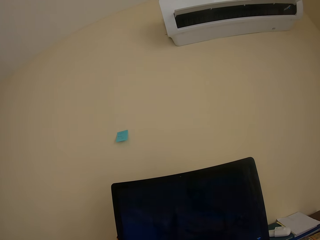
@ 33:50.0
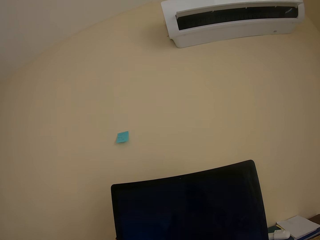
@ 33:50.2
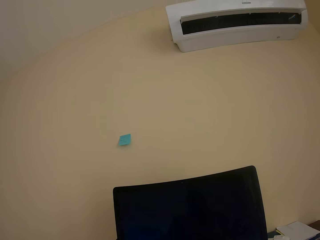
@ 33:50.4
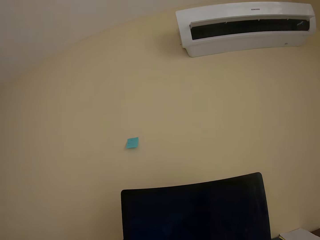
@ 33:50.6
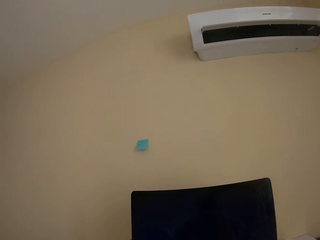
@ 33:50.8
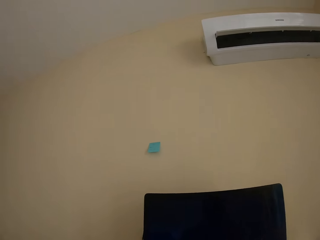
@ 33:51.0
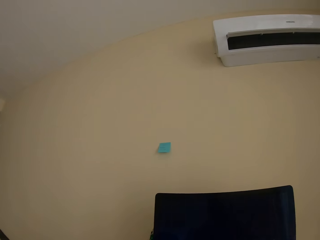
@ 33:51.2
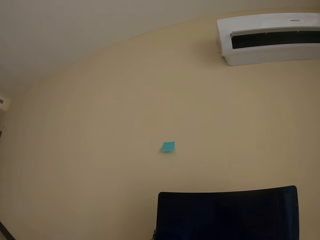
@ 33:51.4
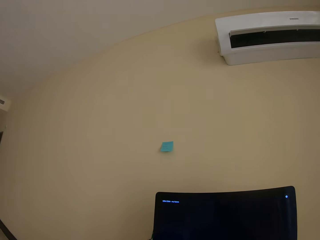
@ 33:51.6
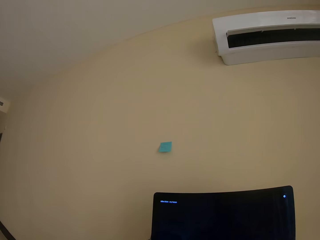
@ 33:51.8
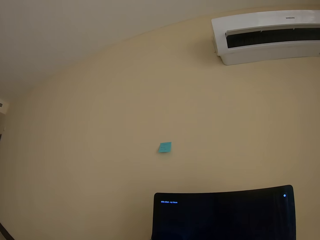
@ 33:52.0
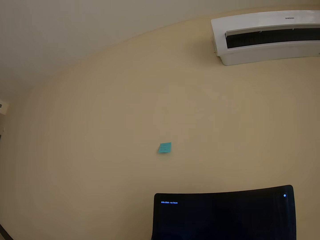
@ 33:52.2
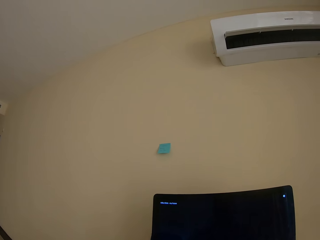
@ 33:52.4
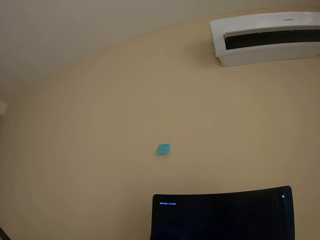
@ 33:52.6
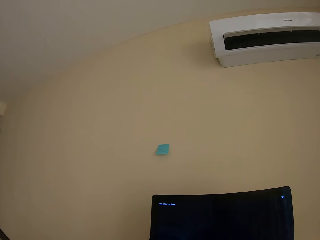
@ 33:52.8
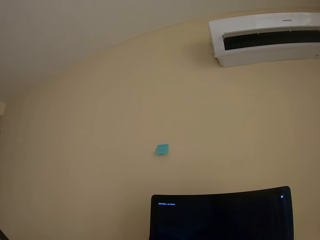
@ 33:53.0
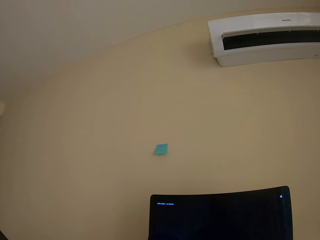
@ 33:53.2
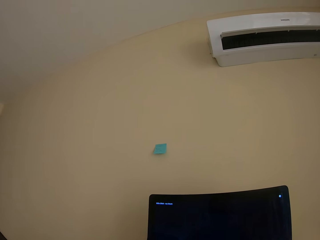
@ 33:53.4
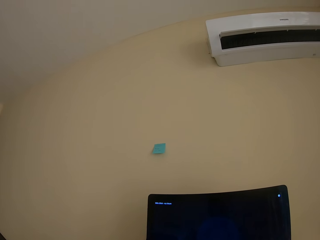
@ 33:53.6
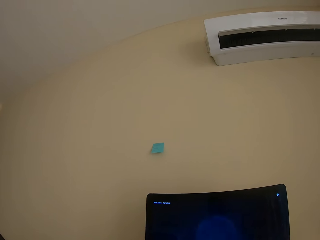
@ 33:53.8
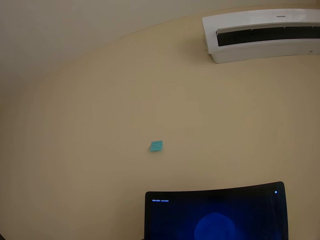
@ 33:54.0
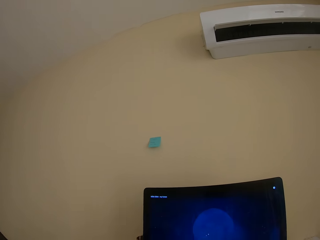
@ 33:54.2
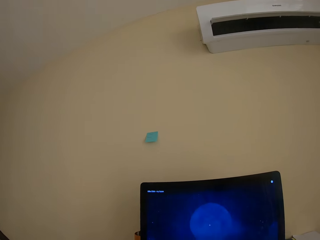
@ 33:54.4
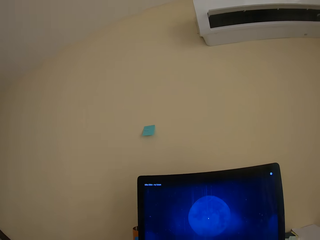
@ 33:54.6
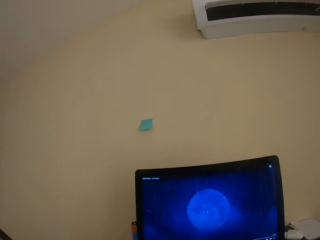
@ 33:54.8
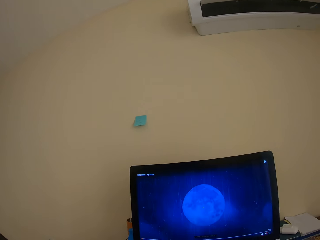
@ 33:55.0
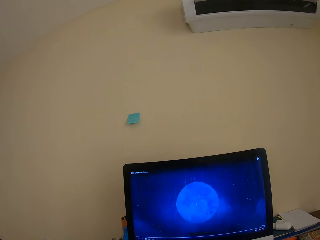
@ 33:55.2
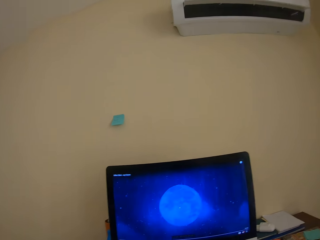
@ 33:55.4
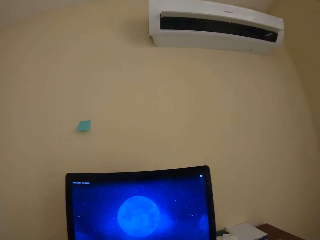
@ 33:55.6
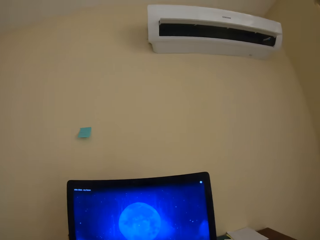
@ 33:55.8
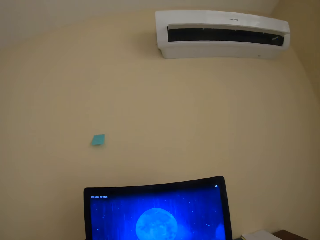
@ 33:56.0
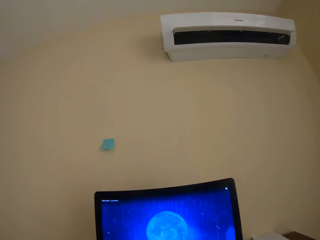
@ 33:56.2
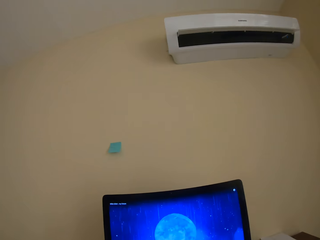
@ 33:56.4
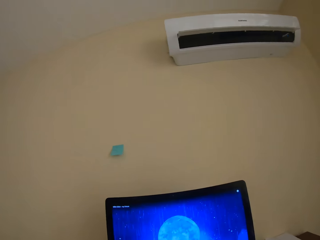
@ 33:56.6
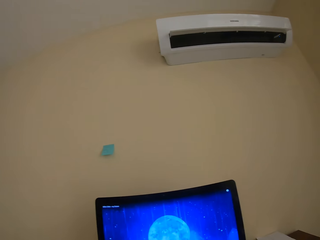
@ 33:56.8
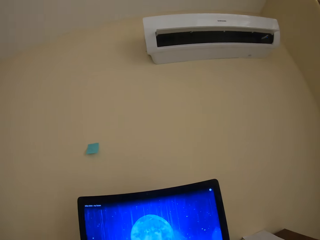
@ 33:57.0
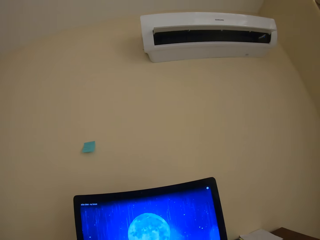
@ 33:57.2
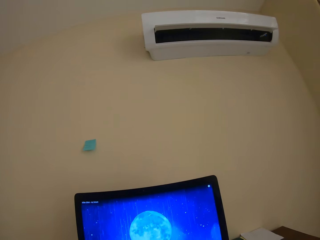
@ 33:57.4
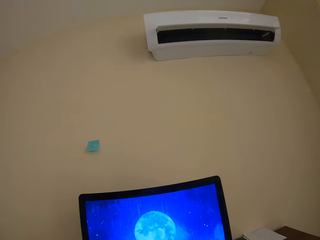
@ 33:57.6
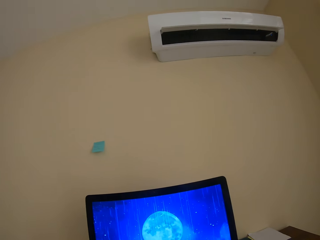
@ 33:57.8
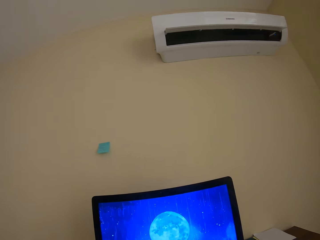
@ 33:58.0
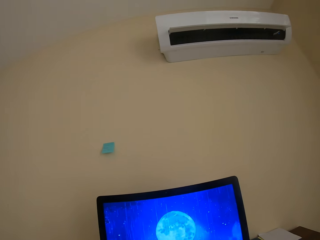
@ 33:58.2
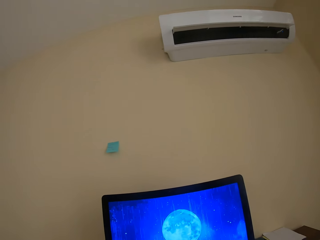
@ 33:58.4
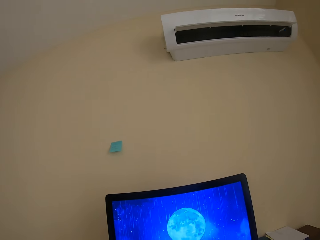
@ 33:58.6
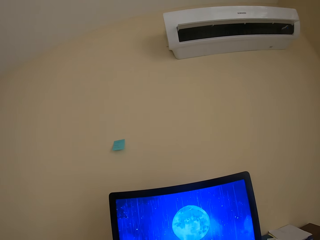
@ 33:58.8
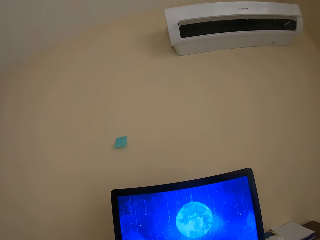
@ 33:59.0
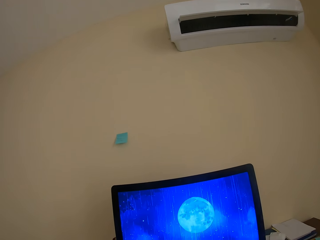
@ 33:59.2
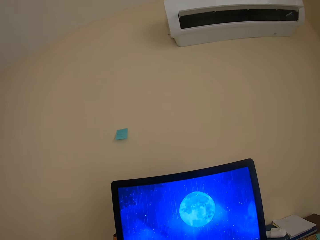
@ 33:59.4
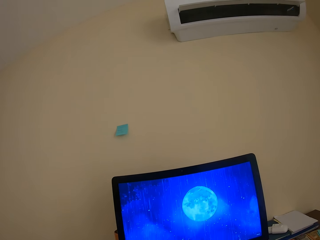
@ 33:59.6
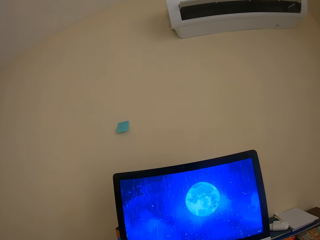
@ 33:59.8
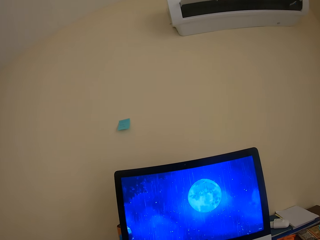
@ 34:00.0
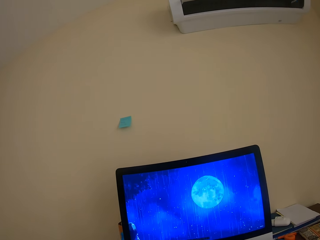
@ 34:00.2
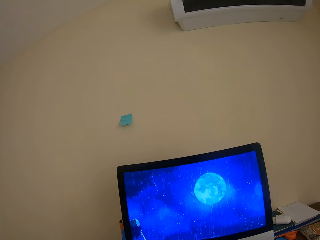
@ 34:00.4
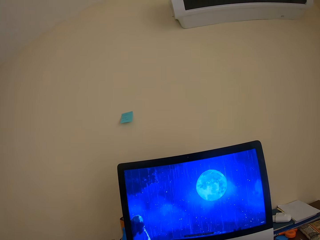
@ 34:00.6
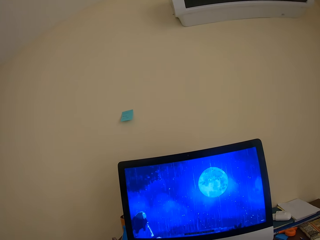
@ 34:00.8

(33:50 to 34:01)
The camera wearer looks around. They watch a cartoon game in the computer.

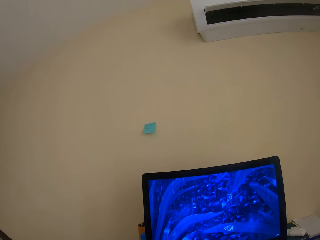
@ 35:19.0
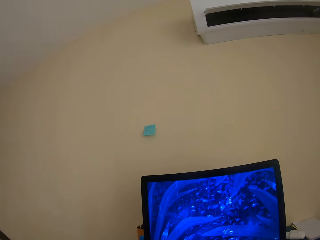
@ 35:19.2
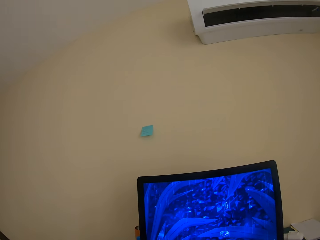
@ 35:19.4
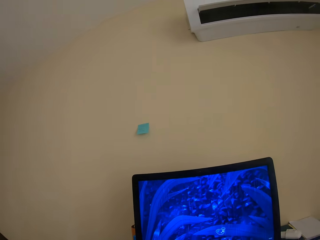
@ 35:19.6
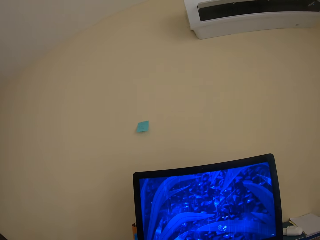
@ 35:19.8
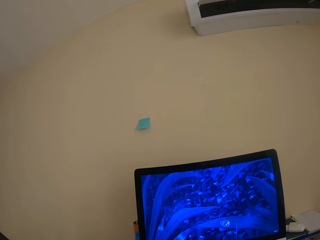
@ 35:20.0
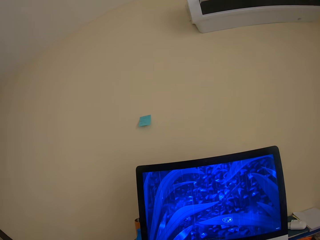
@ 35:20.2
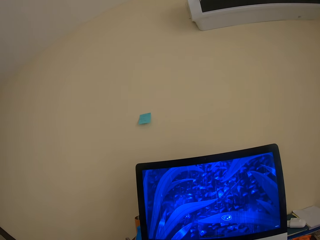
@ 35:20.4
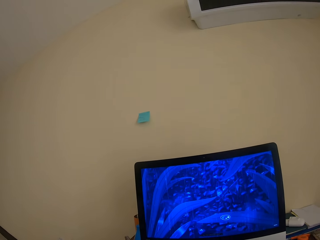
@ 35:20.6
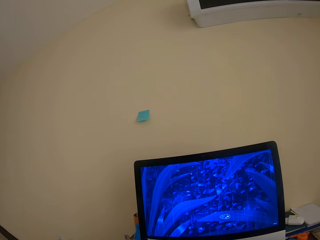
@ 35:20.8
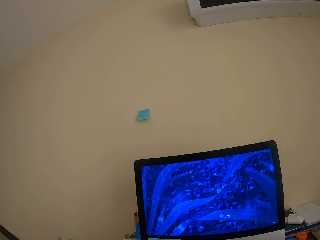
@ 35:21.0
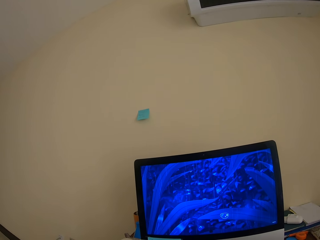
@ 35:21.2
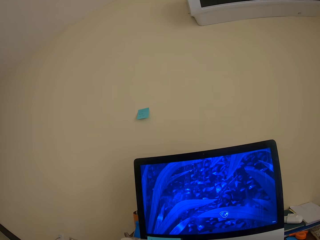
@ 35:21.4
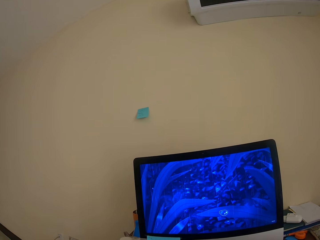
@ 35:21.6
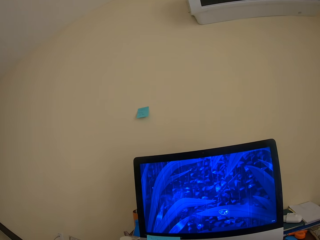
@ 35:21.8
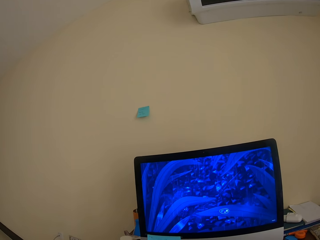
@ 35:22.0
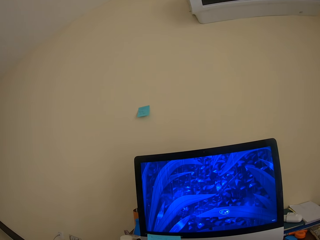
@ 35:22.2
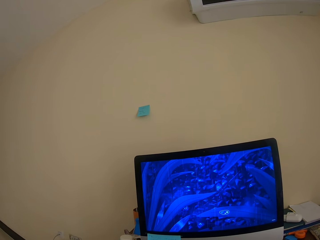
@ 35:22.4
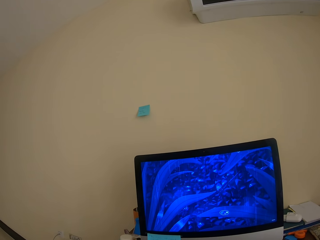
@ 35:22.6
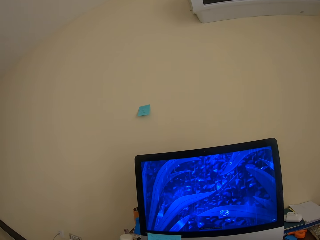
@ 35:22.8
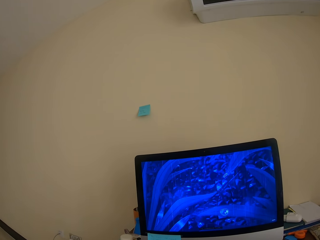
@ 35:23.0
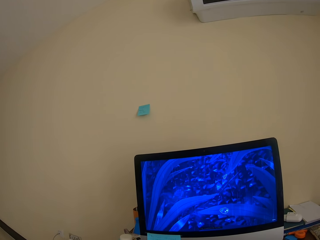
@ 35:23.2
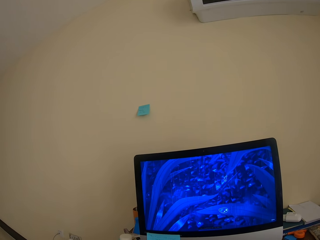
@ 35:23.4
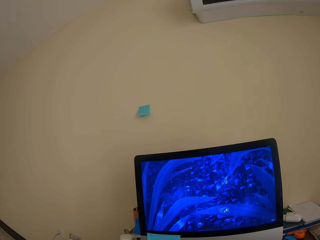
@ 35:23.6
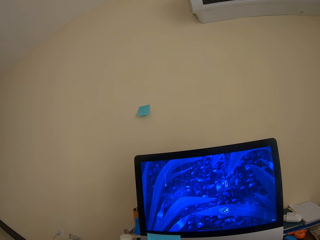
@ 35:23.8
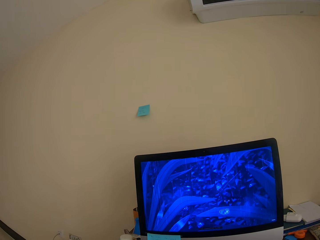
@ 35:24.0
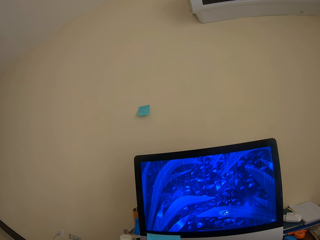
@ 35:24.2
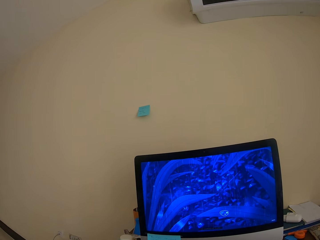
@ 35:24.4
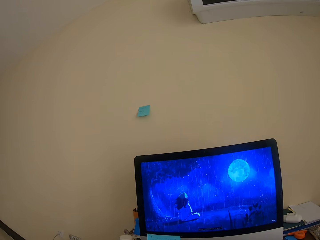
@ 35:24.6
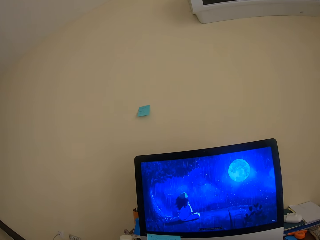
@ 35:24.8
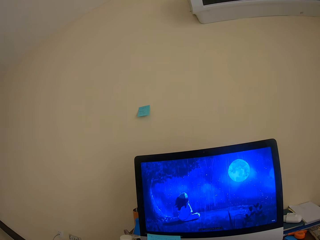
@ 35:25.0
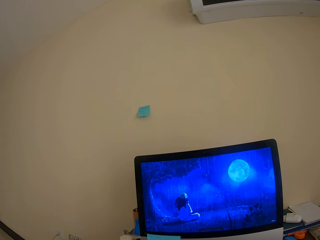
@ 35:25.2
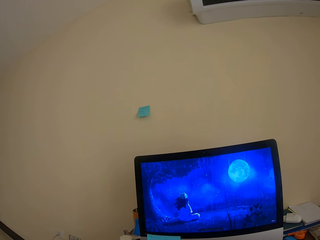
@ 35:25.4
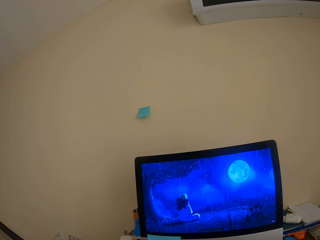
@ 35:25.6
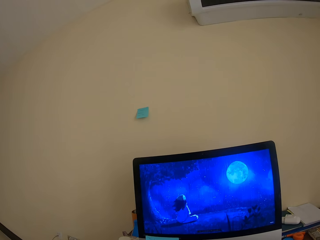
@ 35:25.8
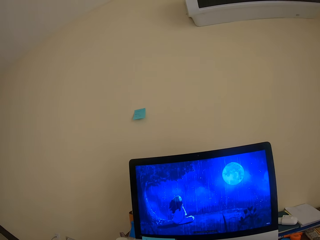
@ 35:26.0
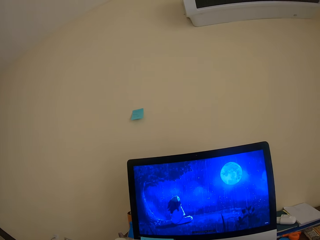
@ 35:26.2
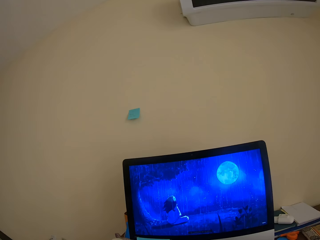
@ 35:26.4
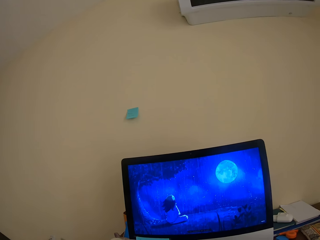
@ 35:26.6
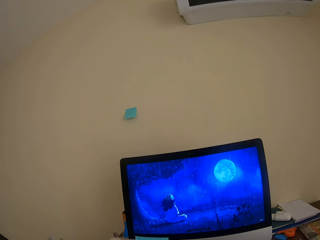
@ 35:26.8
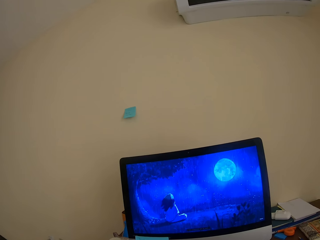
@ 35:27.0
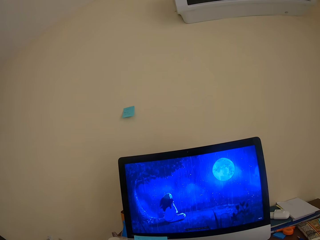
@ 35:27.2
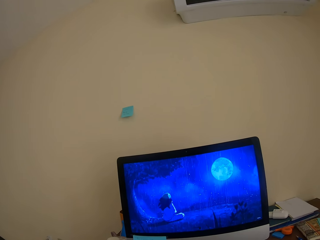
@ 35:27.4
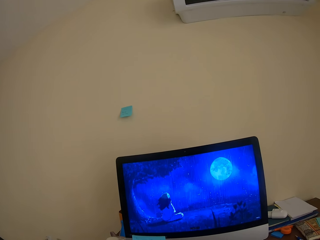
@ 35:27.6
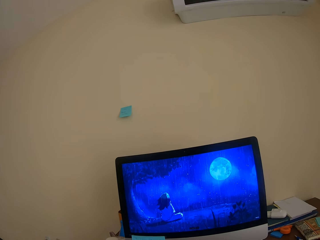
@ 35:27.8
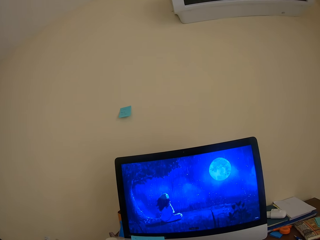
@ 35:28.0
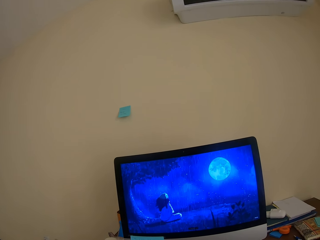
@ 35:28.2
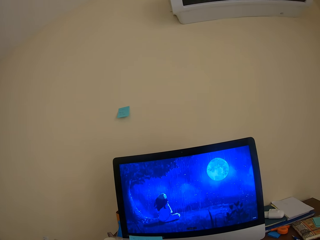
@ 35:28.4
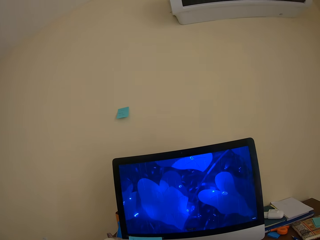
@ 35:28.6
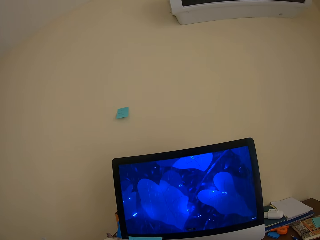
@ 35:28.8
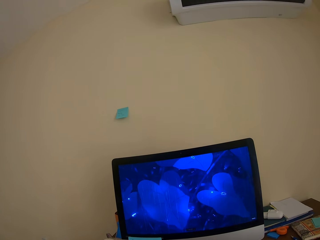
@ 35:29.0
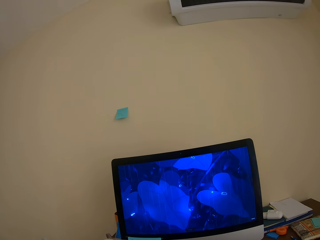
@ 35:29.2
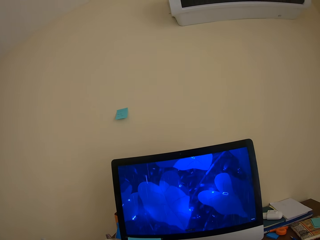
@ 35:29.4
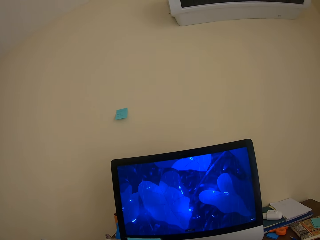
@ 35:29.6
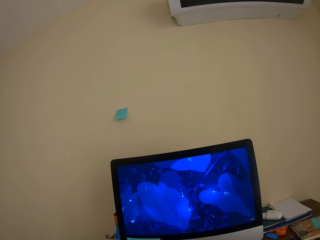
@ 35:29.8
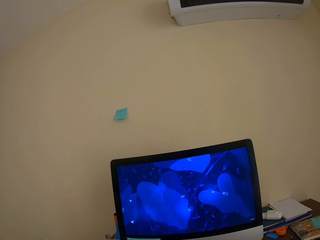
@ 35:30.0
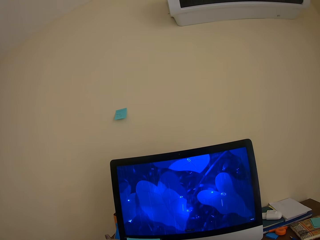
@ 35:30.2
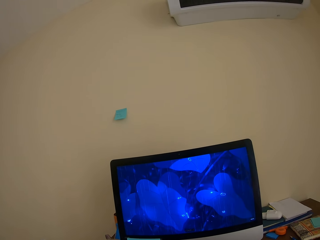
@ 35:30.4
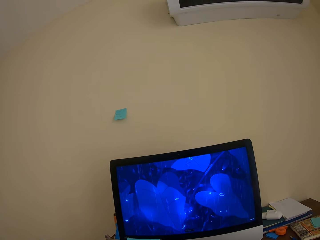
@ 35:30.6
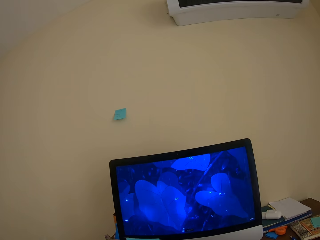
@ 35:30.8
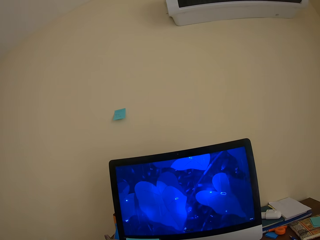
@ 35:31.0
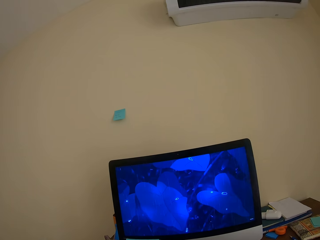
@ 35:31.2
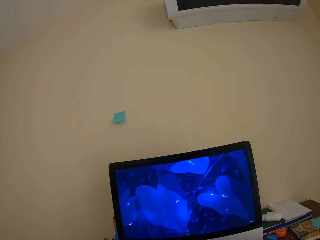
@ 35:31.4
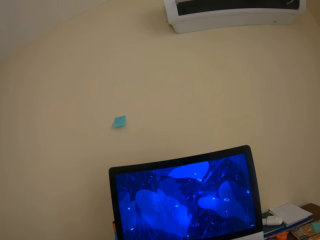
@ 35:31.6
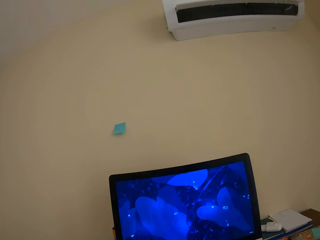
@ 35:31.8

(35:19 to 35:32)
The camera wearer looks around. They watch a cartoon in the computer.
